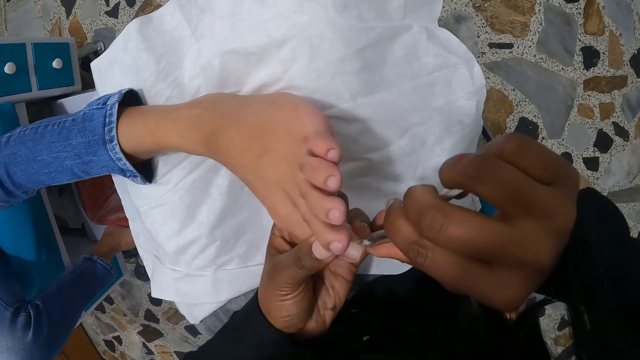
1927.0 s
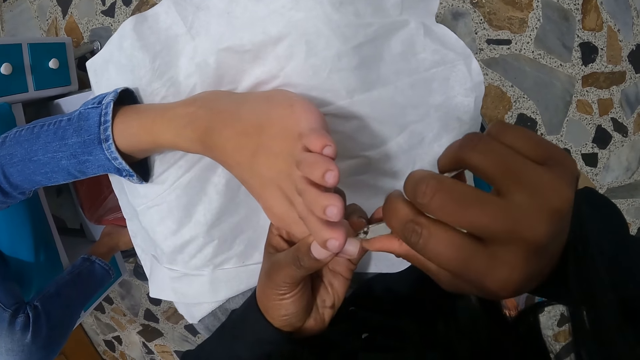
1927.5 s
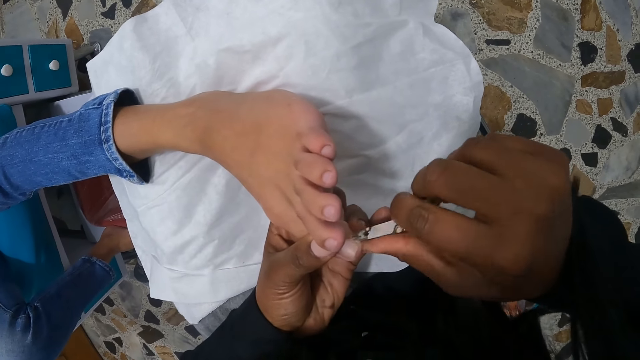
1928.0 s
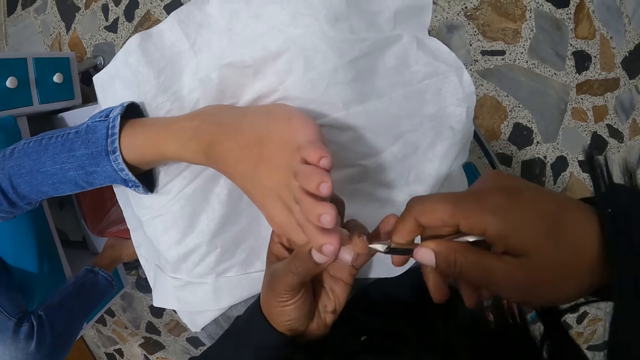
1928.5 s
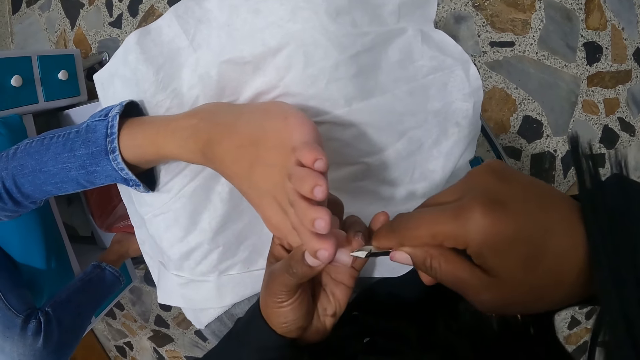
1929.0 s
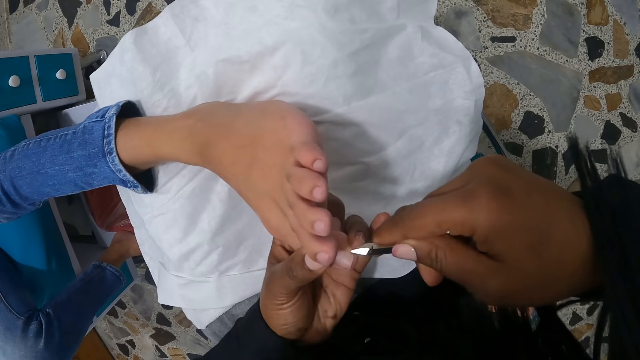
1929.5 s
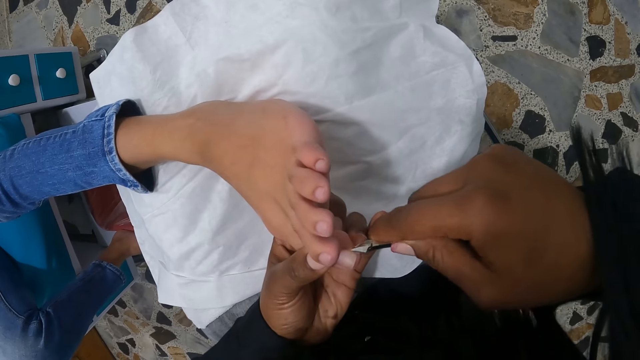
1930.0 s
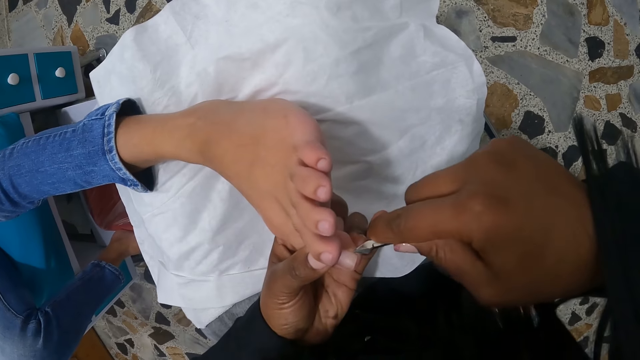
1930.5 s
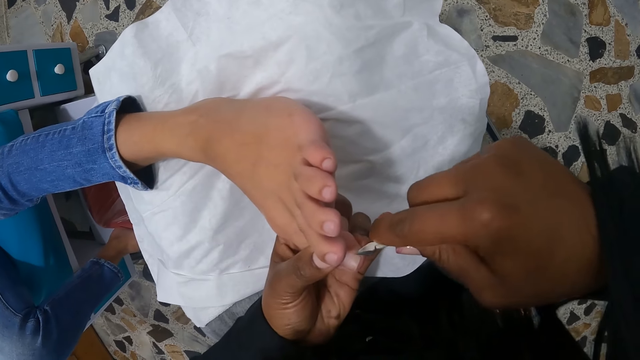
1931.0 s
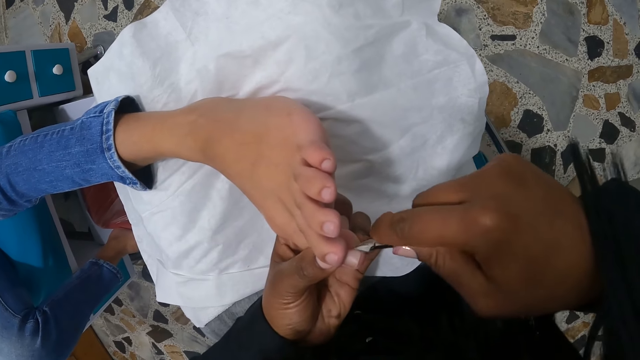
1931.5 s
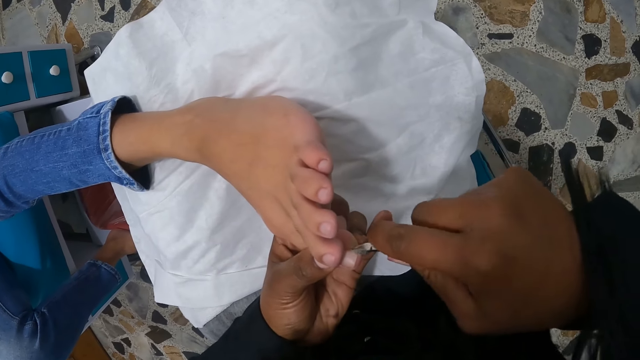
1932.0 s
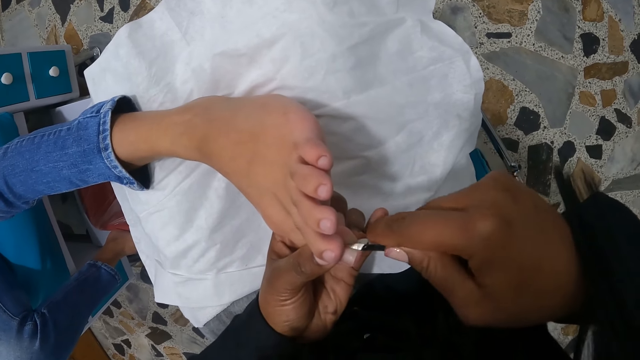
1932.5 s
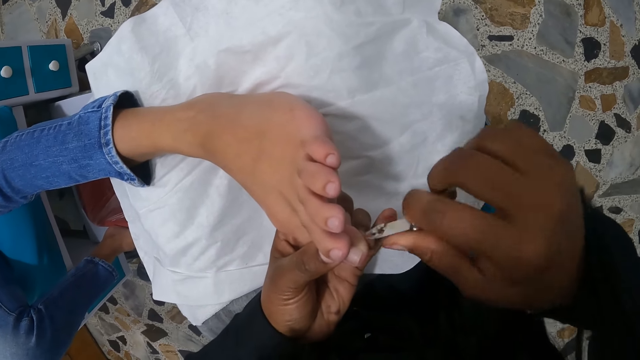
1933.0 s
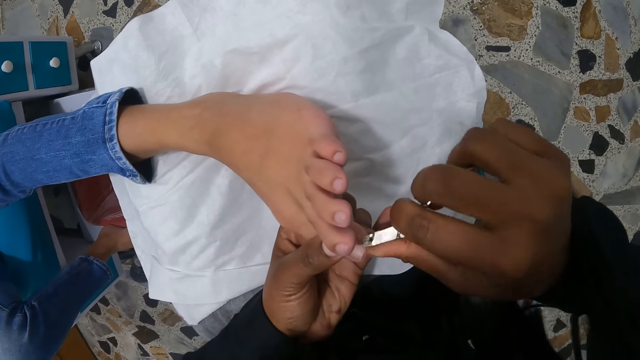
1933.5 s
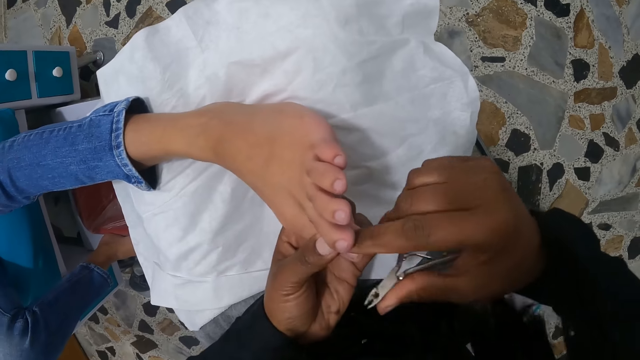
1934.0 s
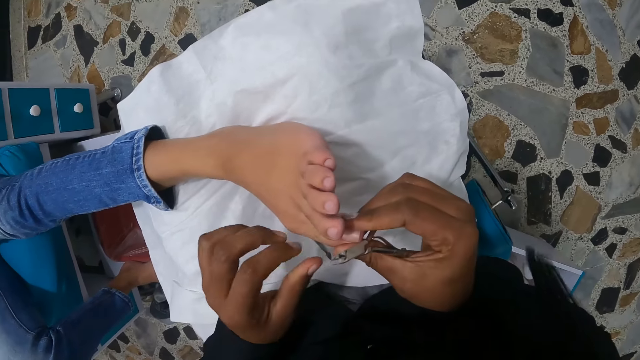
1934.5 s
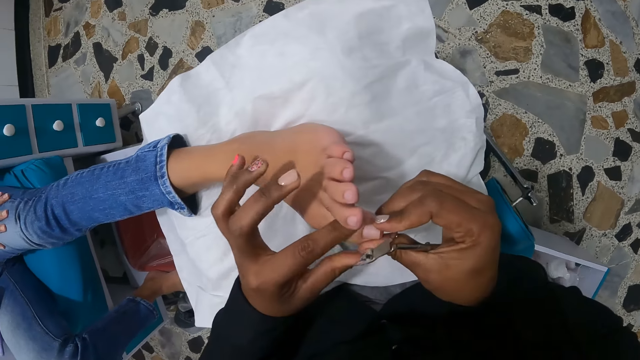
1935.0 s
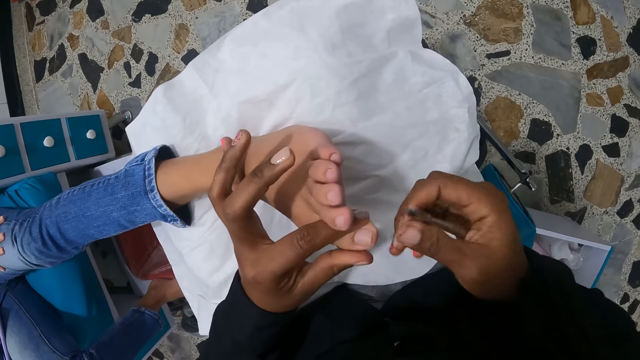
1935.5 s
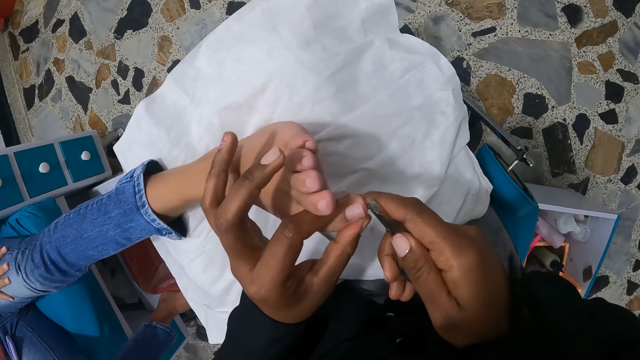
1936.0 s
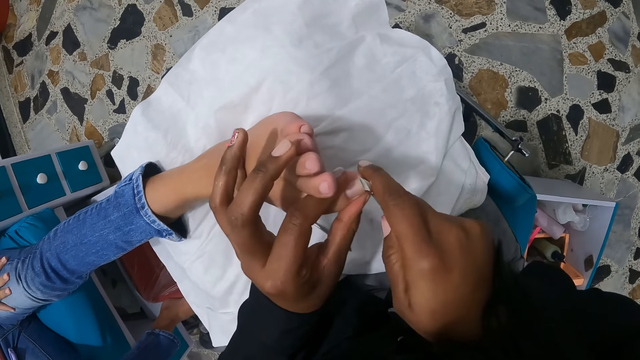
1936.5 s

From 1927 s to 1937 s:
The camera wearer pulls the cuticle nipper off a man's toe. He cuts the man's cuticles with the cuticle nipper. He holds the man's toe with both hands and pulls his hand off the man's toe. He holds the toe with both hands. He pulls his hand off the man's toe. He cuts the man's cuticles with the cuticle nipper.

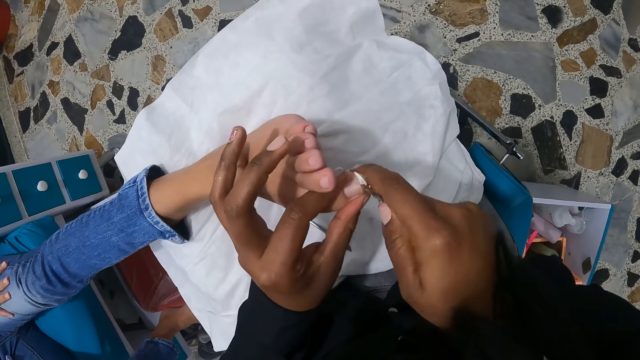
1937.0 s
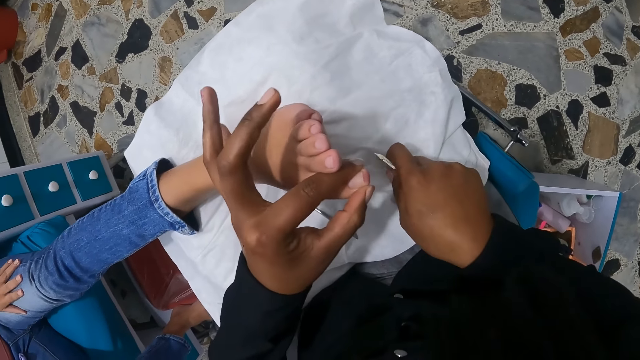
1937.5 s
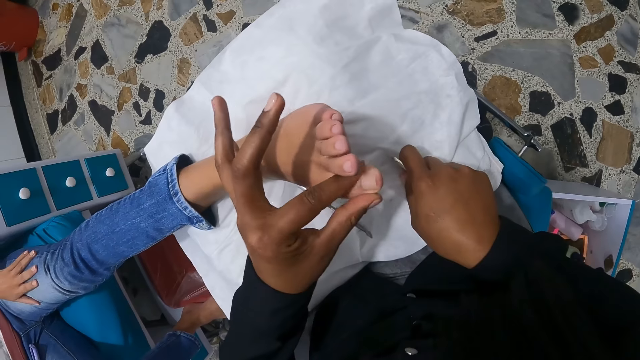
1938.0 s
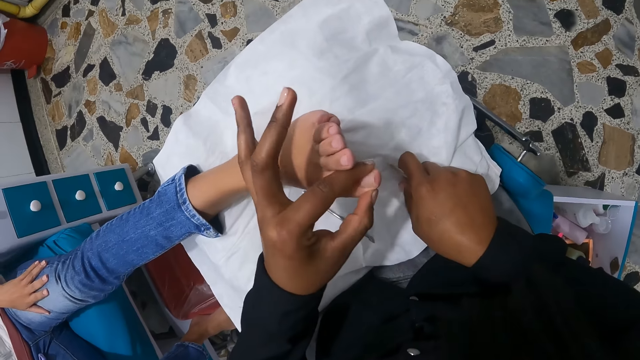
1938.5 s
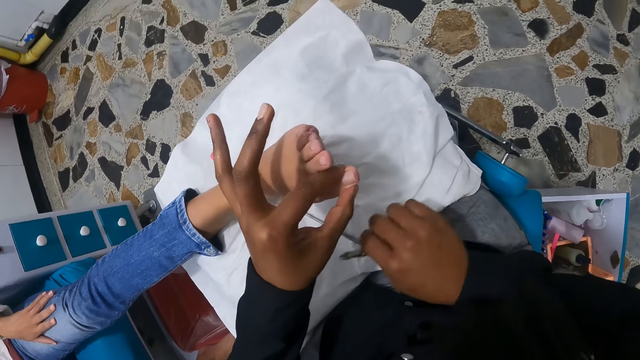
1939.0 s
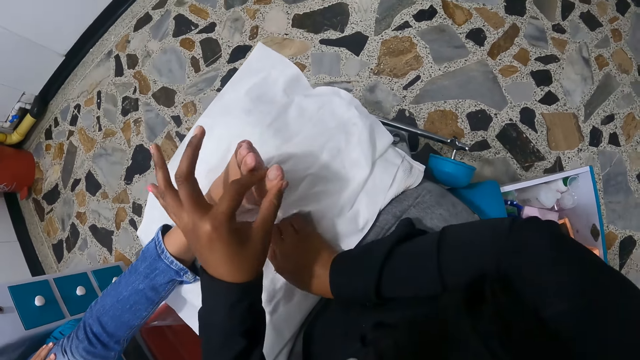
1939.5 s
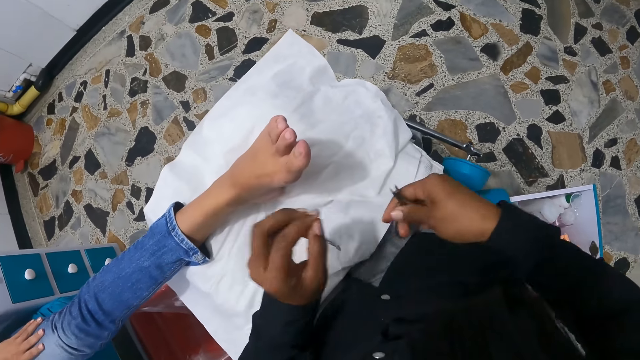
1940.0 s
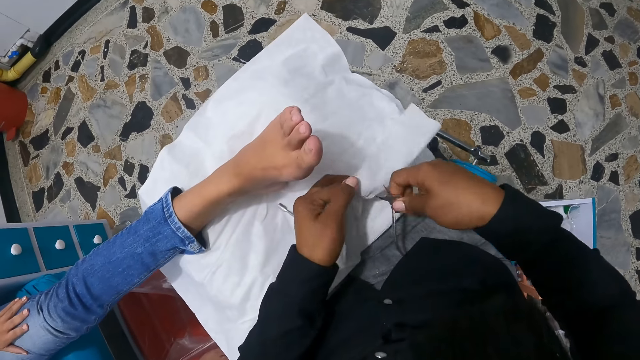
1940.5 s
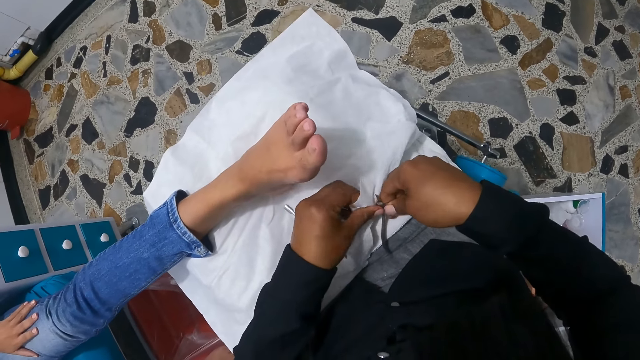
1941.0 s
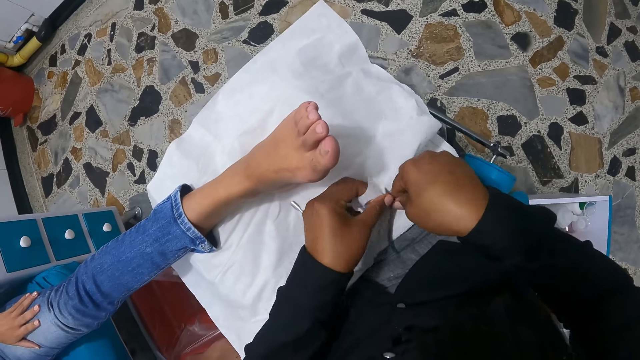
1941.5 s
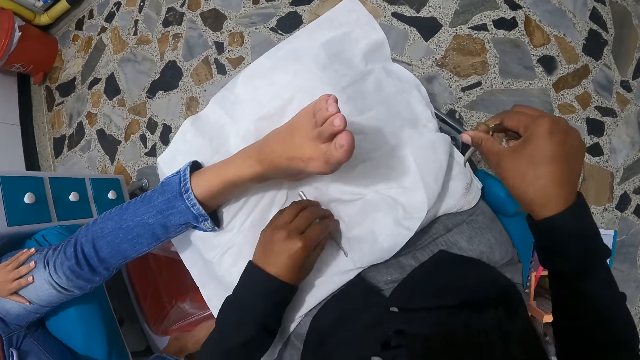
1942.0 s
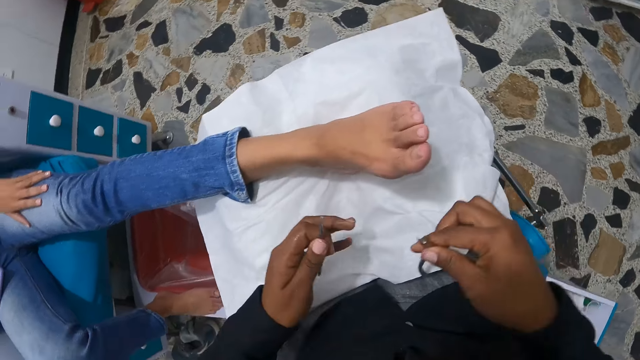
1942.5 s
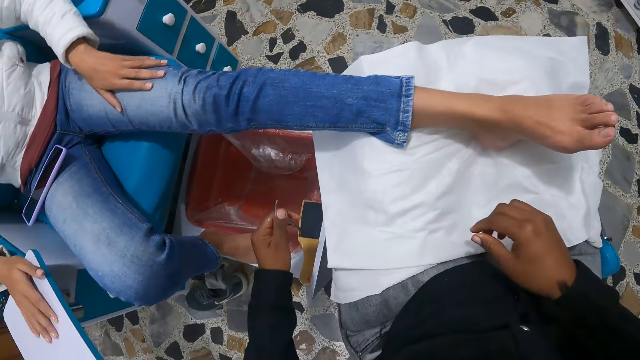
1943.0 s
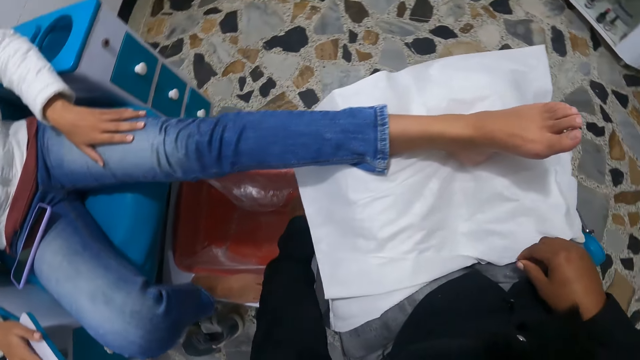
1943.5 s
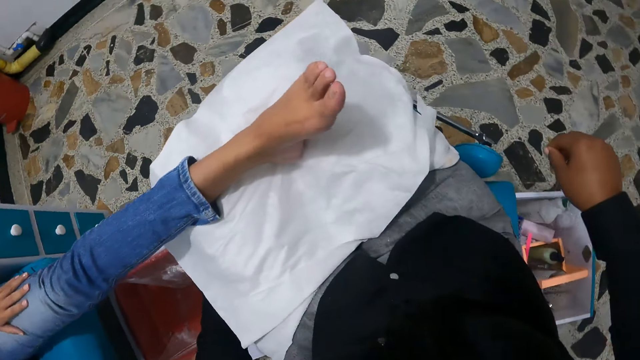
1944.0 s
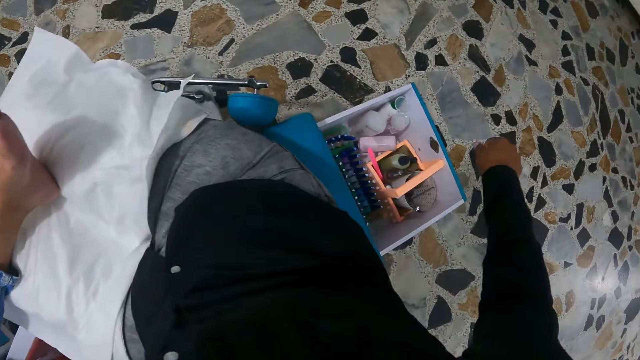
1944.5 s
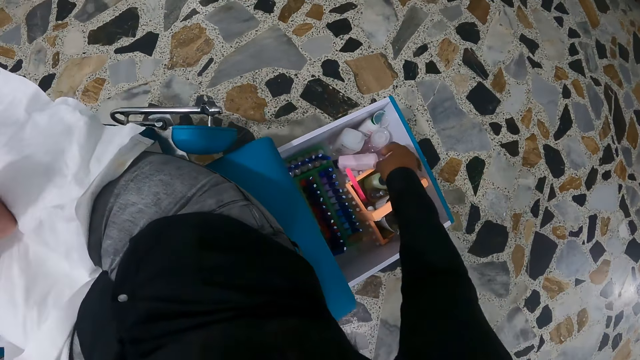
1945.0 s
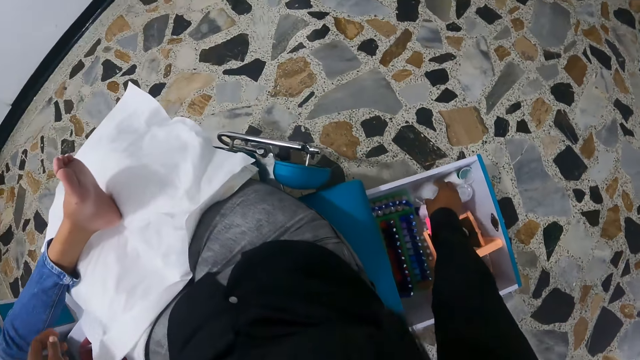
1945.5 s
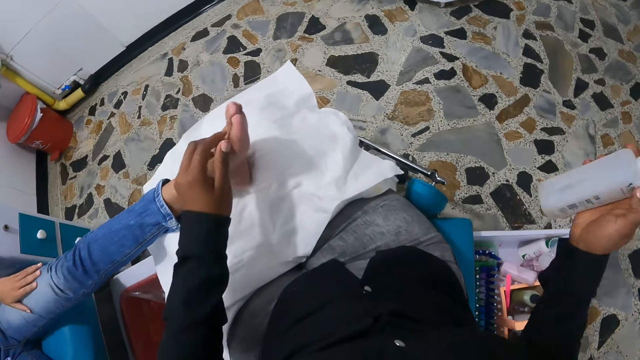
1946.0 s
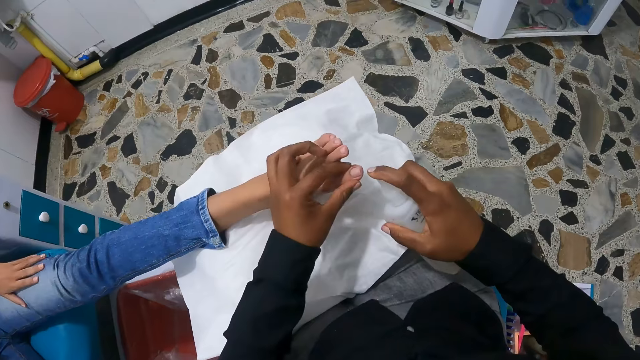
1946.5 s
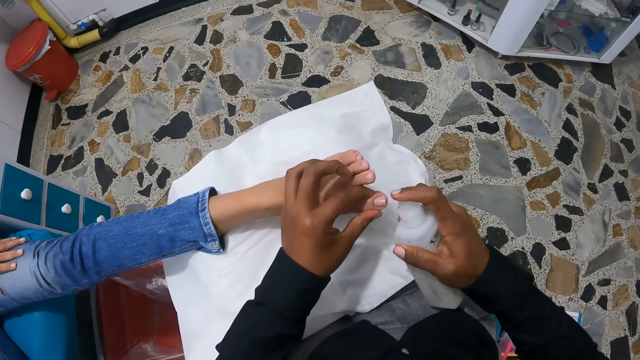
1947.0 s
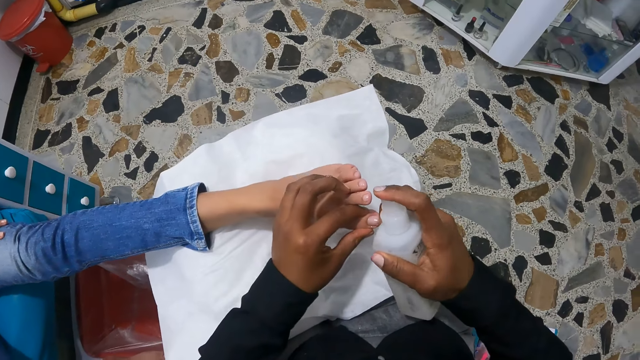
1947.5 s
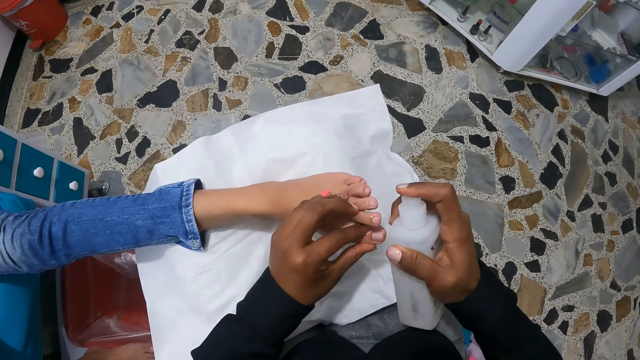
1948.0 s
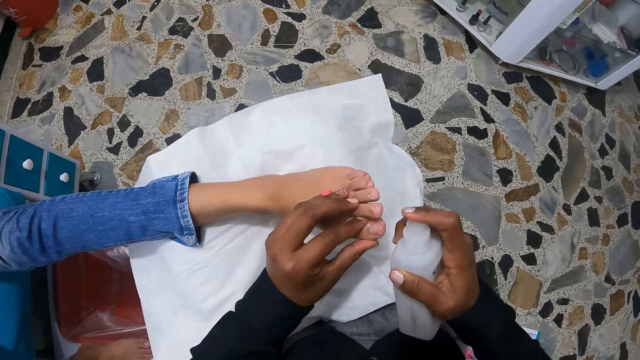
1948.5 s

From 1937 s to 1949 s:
The camera wearer pulls their hand off a man's toe. They clear the cuticle nipper on the towel. They rub the man's toe with their fingers. They clear the cuticle nipper on the towel. They pull the cuticle nipper off the towel. They clean the cuticle nipper in their right hand with the white cloth on their lap. They pull the cuticle nipper off the towel. They pick a cuticle pusher from the white cloth on their lap with their left hand. They pass the cuticle nipper from their right hand to their left hand. They drop the cuticle nipper and cuticle pusher inside a foot bath with their left hand. They pick a nail spray container from a box on the floor with their right hand. They hold the toenails of the left foot of the man with their left hand. They spray the toenails of the left foot of the man with the nail spray container in their right hand.
